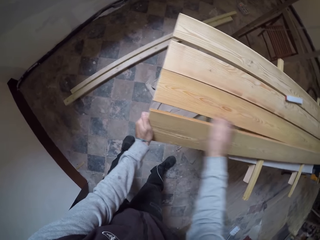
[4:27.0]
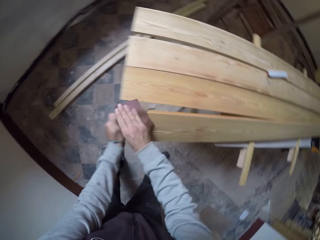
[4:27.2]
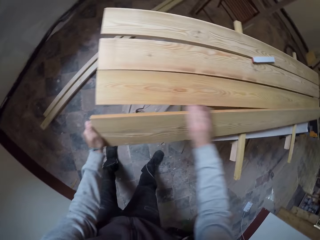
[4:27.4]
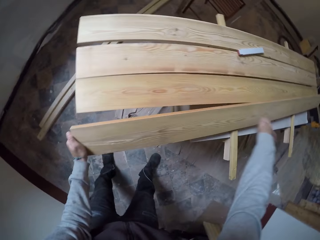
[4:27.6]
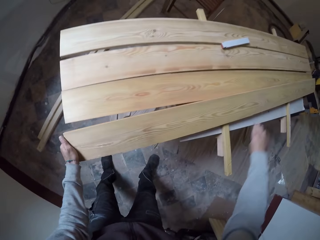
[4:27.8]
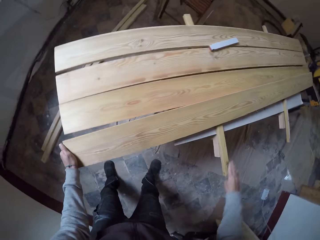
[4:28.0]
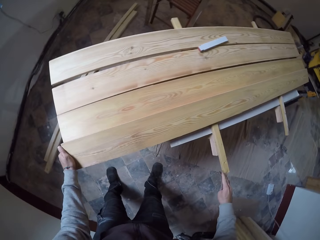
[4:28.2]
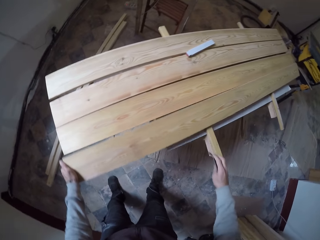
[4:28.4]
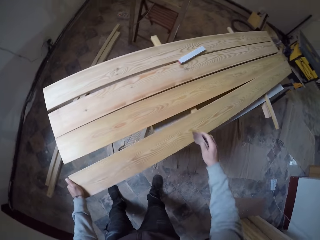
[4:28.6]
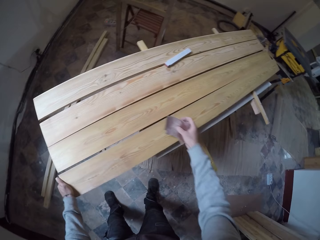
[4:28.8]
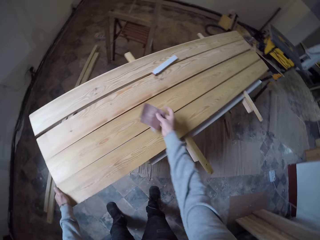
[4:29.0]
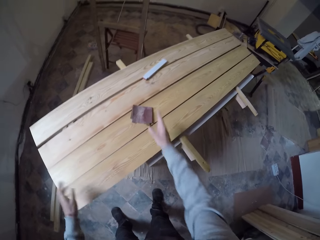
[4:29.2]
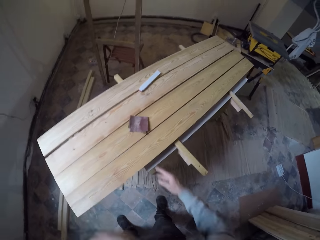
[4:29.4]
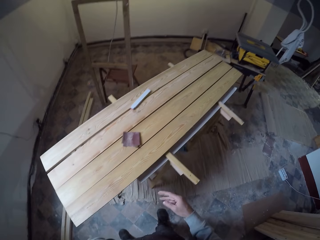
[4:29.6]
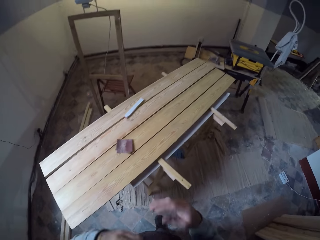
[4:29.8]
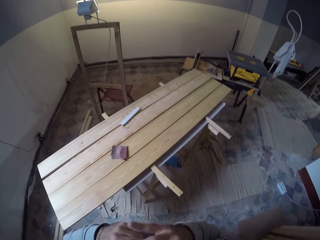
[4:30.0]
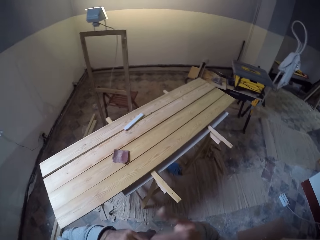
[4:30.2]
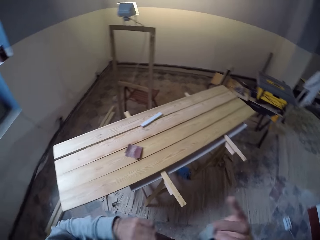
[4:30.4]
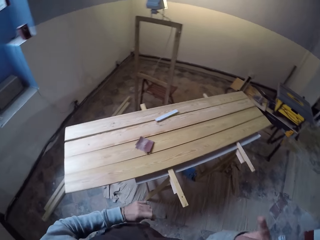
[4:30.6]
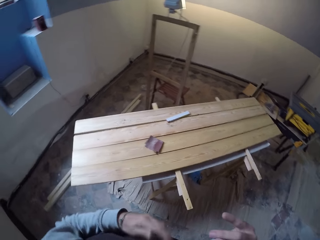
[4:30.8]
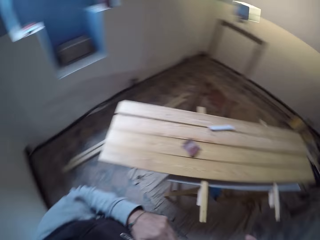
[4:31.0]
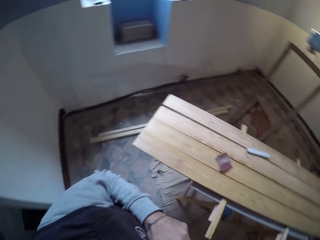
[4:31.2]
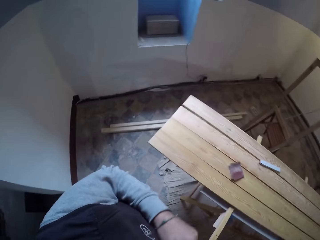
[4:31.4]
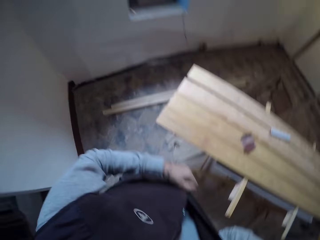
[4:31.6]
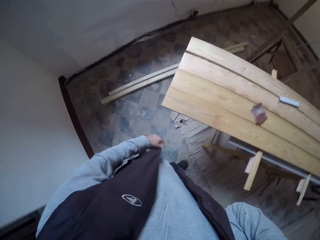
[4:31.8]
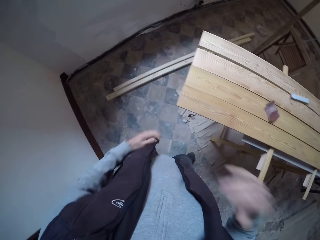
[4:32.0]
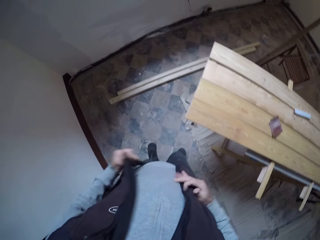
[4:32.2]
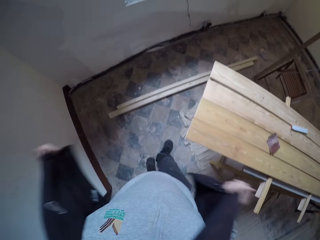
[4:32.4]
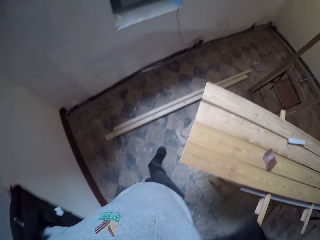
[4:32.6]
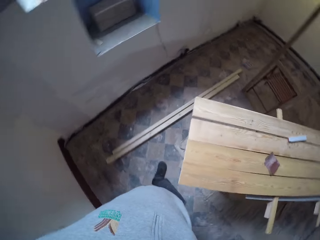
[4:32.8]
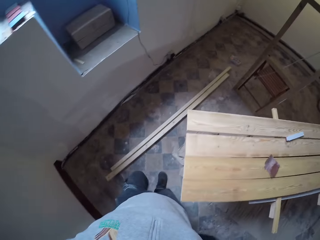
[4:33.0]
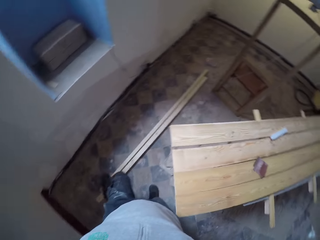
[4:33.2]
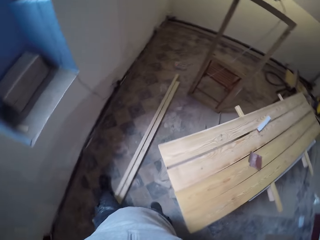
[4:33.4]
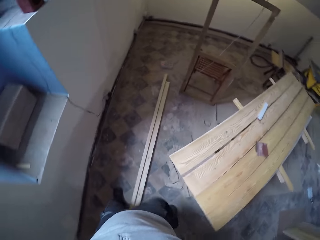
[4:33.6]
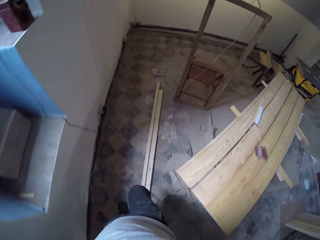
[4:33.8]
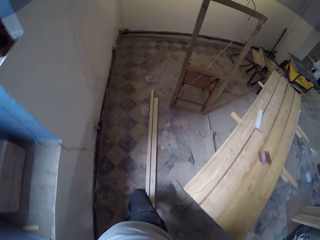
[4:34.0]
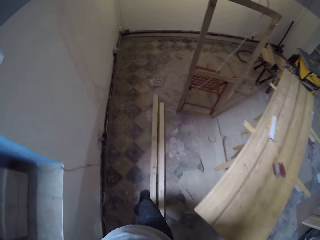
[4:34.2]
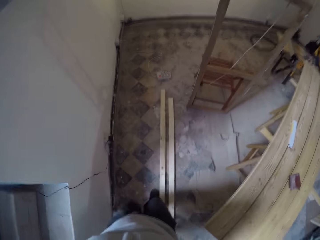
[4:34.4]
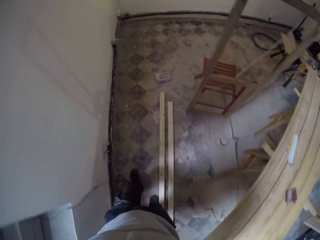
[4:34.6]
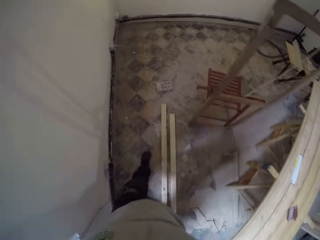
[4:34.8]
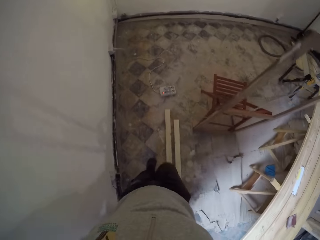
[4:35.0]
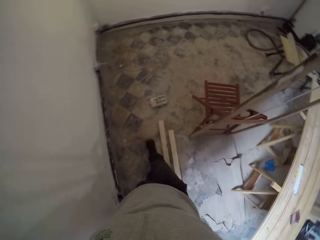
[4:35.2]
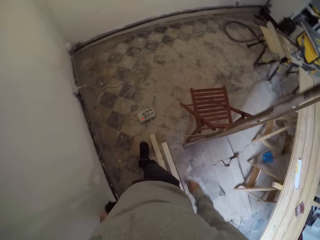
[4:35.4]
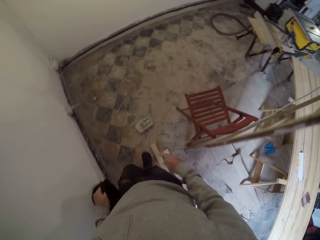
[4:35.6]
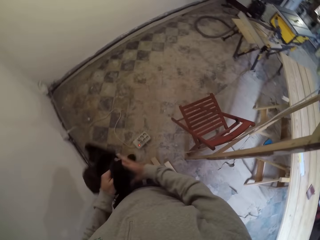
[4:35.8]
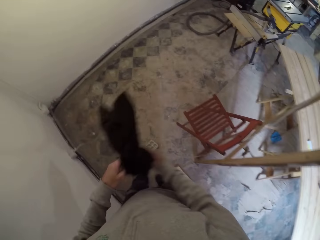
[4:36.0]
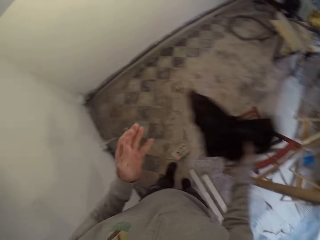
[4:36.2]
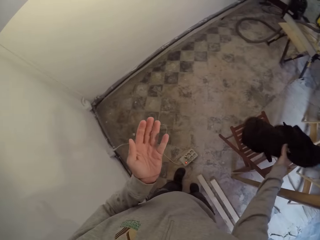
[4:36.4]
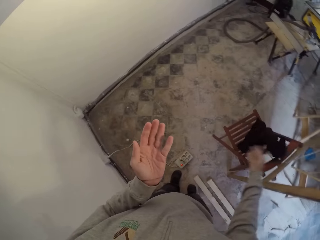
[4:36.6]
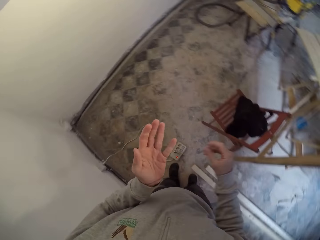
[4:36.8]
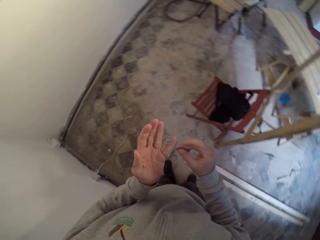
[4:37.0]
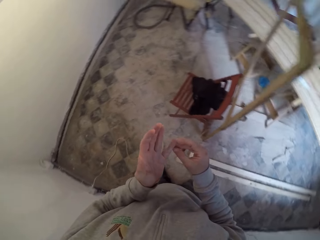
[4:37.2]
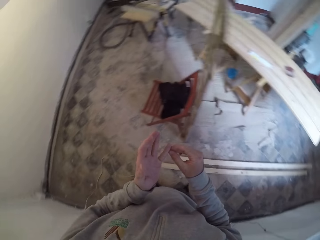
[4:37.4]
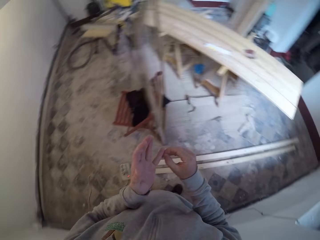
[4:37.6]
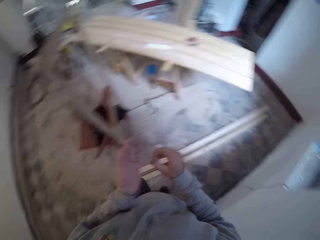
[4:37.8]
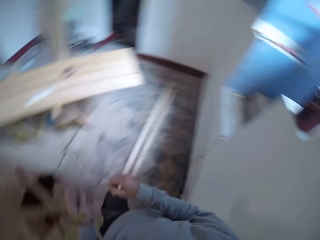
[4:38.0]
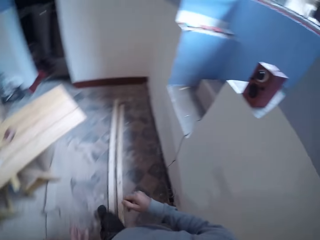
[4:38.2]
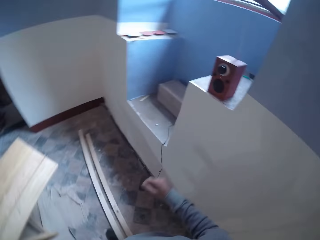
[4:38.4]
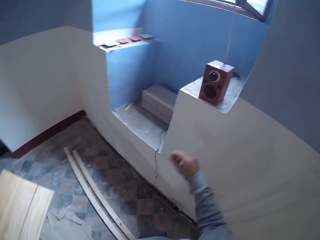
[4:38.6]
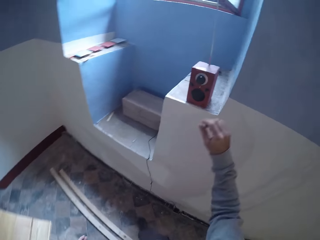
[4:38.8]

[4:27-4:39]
The camera wearer puts the sandpaper down. They look around the workshop. They remove the jacket and put the jacket on the seat.

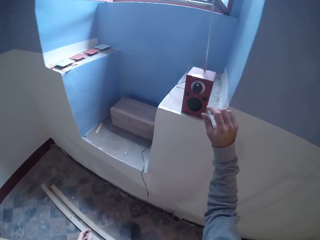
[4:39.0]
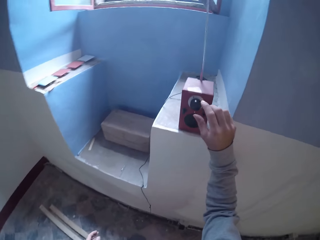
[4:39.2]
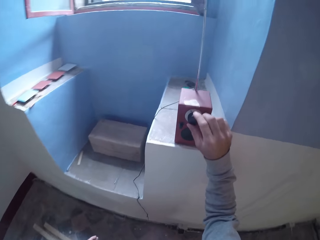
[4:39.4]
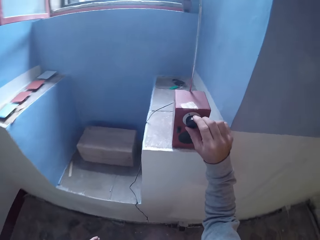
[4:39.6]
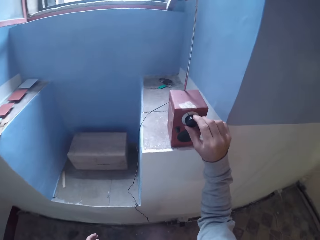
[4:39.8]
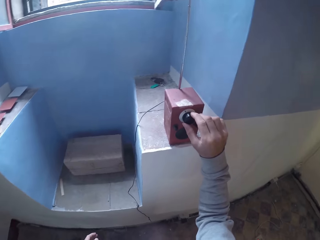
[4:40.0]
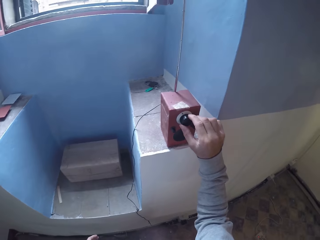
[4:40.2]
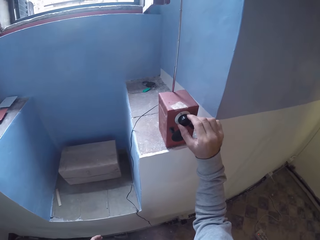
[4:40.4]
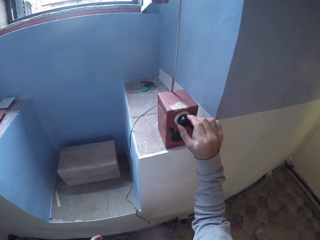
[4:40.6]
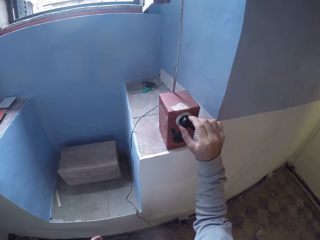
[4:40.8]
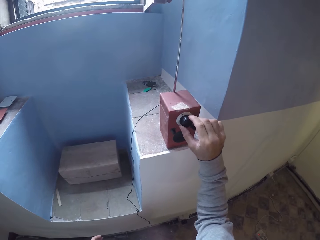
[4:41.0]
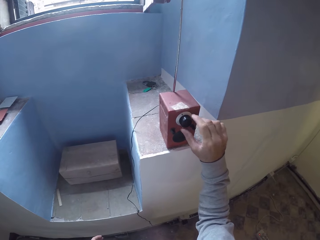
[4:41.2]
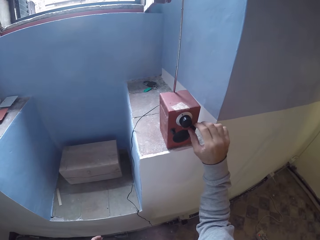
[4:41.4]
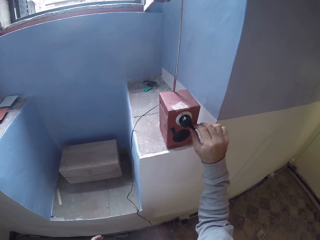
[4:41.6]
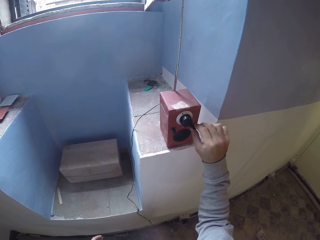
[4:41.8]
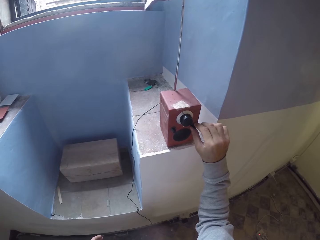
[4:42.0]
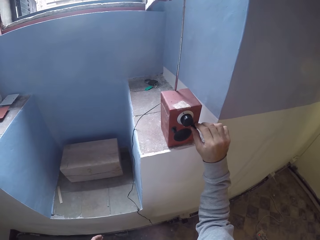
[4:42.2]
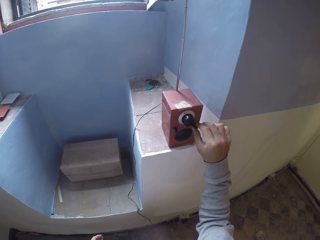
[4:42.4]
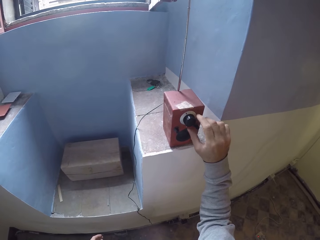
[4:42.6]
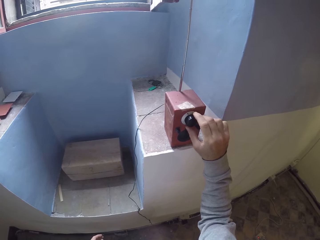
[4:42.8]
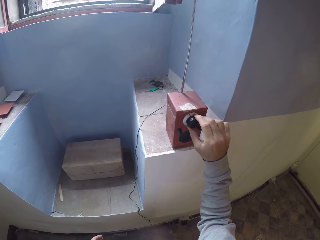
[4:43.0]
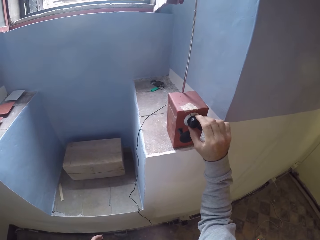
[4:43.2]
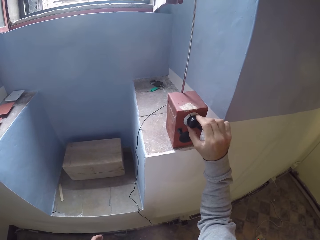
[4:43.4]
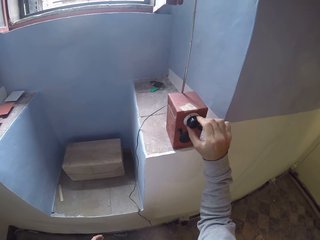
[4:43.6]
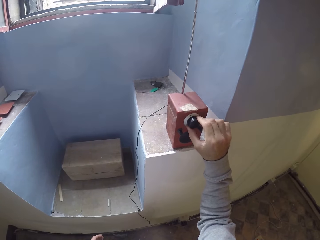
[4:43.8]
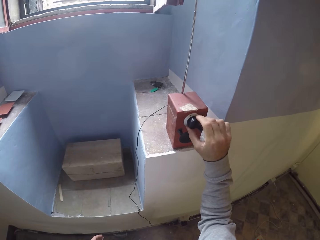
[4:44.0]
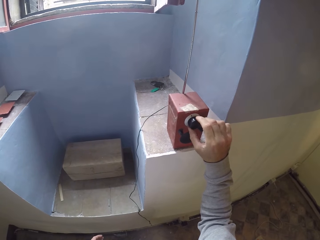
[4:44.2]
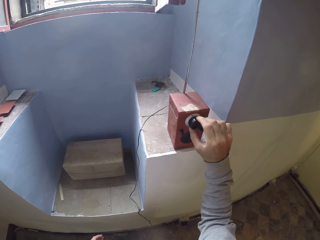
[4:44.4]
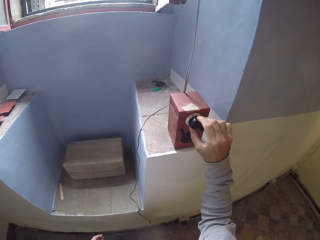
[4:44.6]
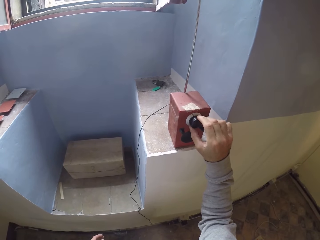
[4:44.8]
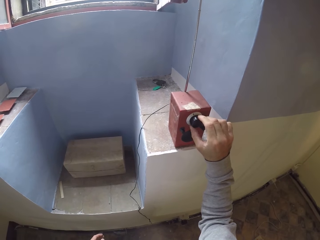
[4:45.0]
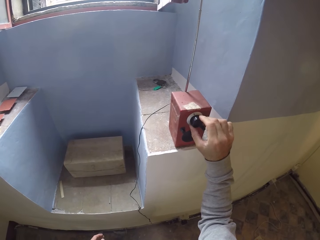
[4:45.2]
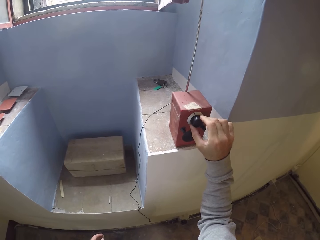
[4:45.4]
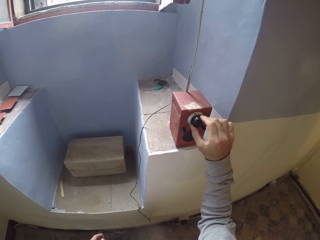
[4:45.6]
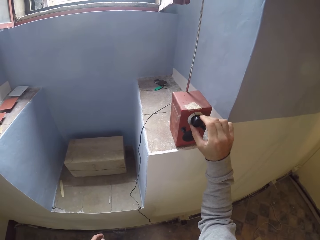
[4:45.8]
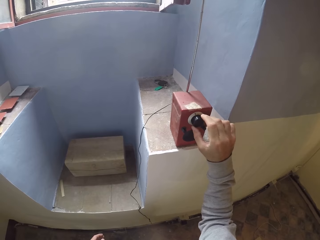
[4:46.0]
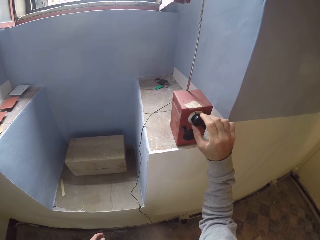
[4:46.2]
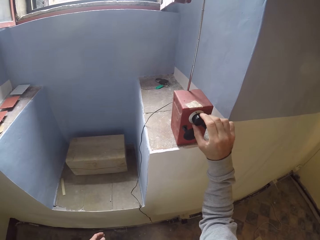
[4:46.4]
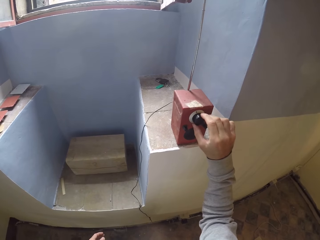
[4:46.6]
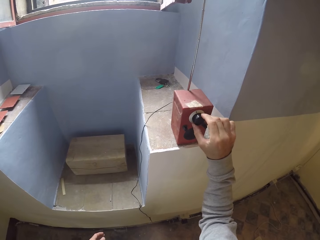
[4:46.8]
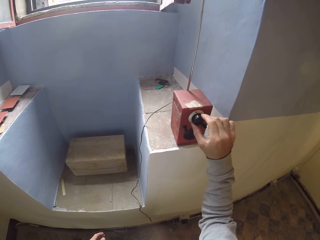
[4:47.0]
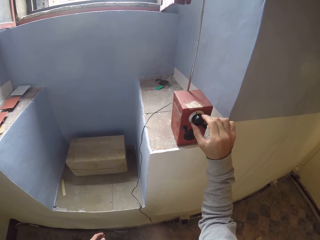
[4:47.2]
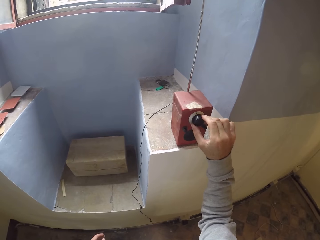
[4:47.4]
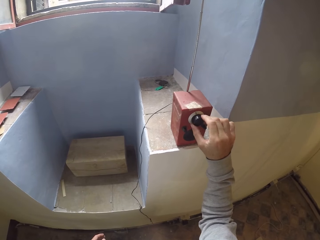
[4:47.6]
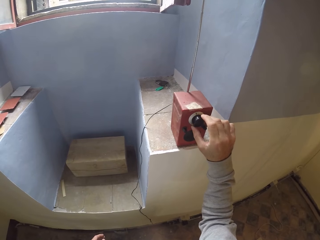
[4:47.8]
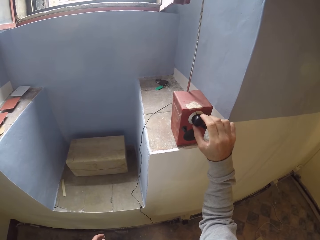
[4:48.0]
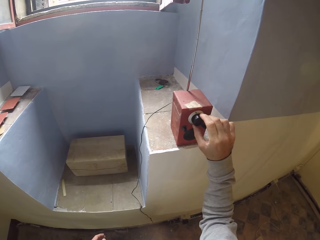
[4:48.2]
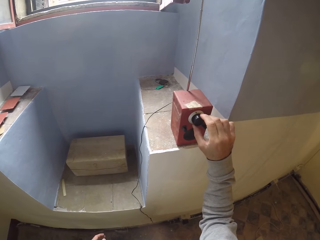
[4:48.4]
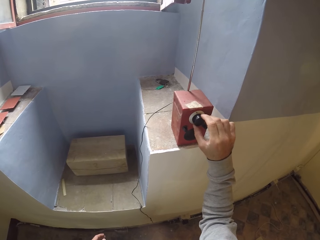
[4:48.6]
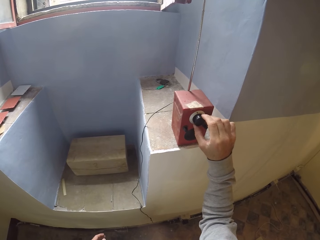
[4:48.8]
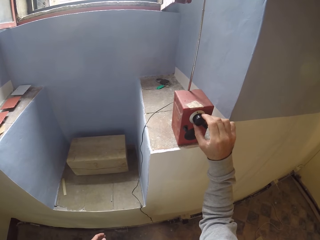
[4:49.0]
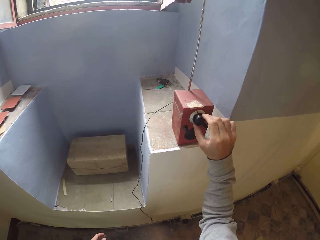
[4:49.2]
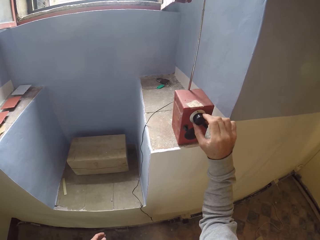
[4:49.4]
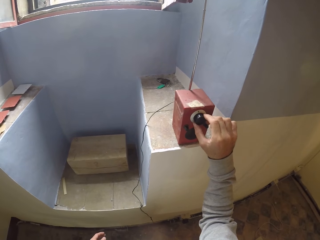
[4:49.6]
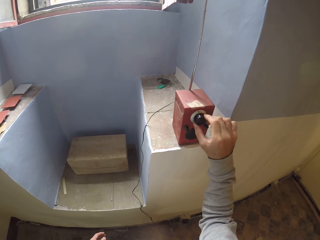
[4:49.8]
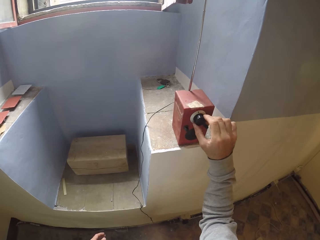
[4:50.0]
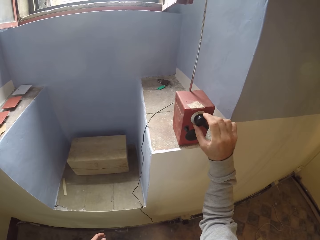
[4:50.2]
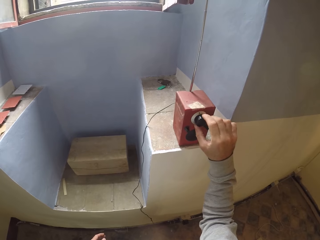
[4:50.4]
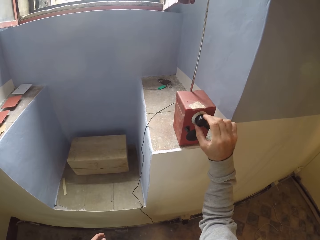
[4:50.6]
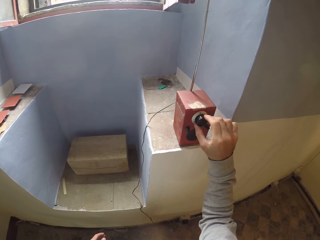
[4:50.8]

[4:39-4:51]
The camera wearer puts the radio on. They adjust the volume of the radio.
